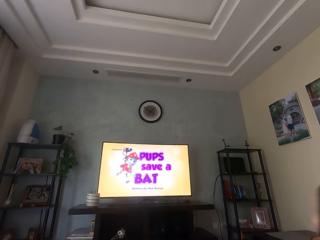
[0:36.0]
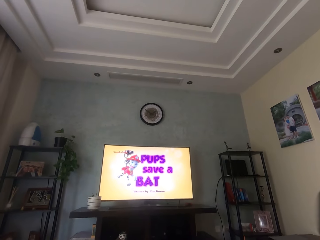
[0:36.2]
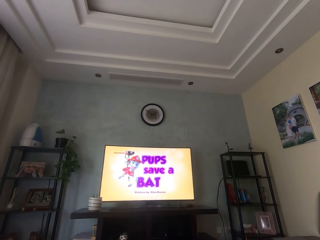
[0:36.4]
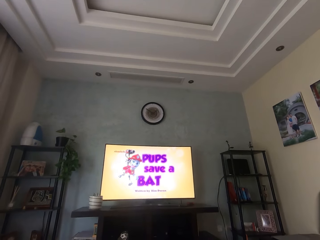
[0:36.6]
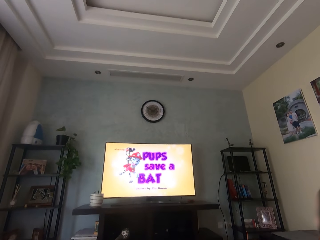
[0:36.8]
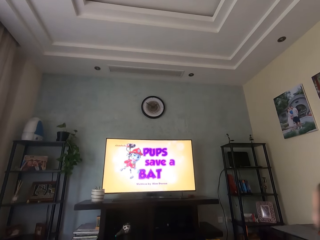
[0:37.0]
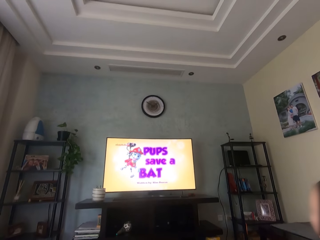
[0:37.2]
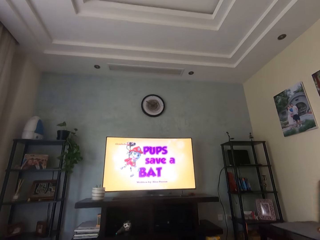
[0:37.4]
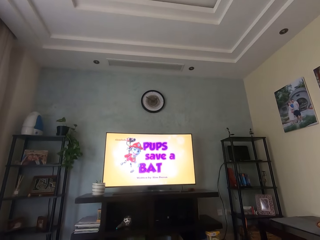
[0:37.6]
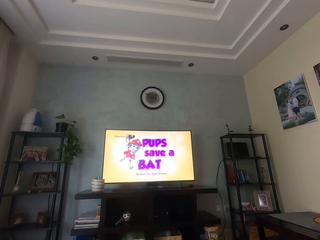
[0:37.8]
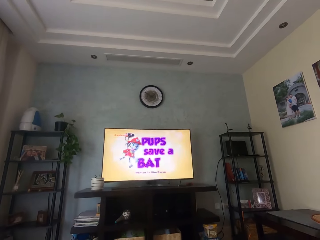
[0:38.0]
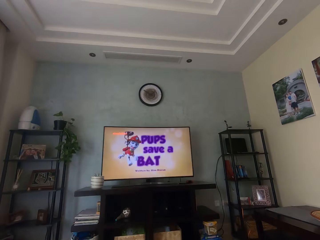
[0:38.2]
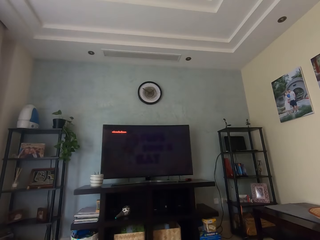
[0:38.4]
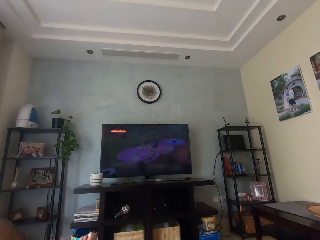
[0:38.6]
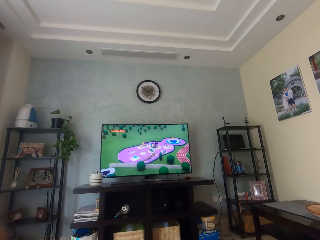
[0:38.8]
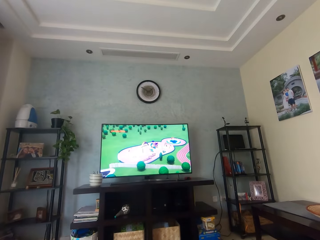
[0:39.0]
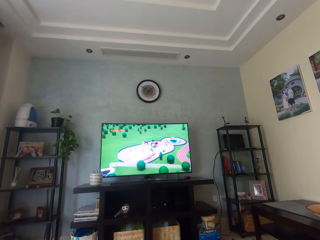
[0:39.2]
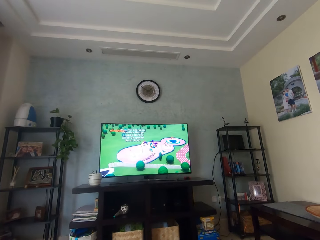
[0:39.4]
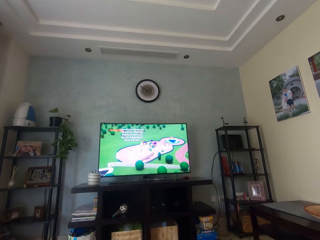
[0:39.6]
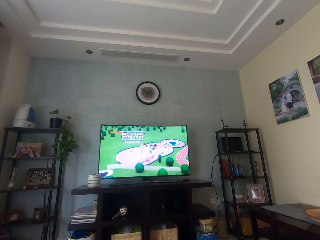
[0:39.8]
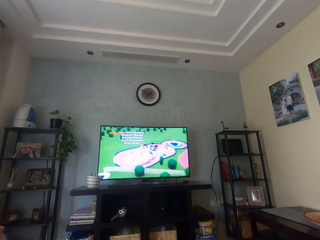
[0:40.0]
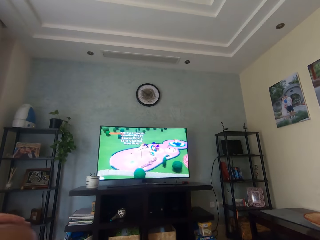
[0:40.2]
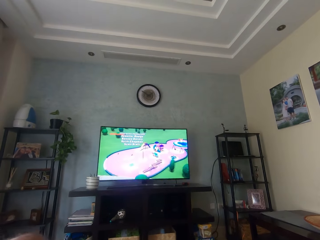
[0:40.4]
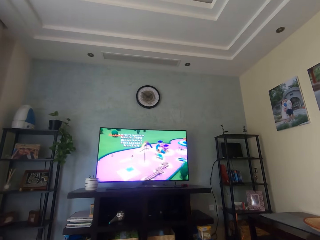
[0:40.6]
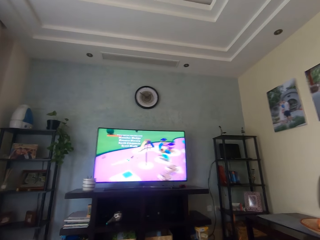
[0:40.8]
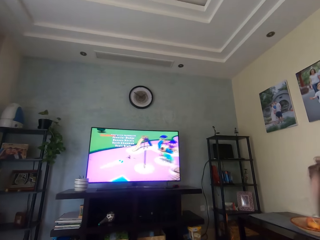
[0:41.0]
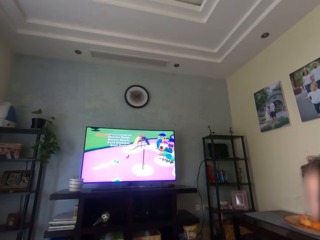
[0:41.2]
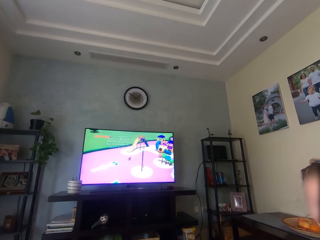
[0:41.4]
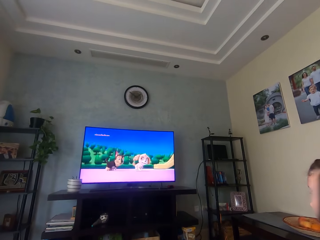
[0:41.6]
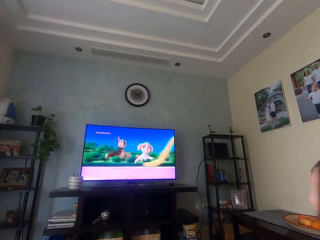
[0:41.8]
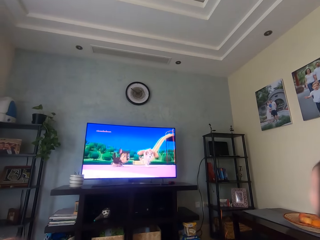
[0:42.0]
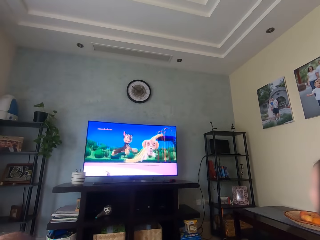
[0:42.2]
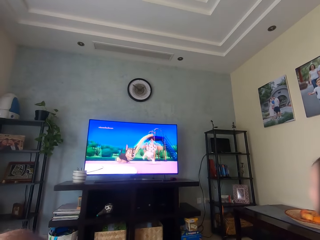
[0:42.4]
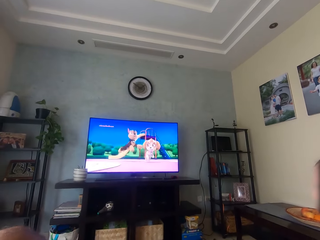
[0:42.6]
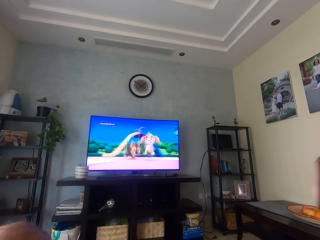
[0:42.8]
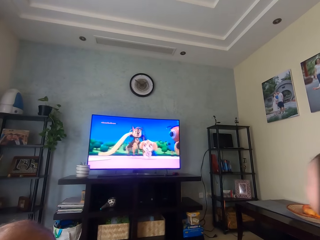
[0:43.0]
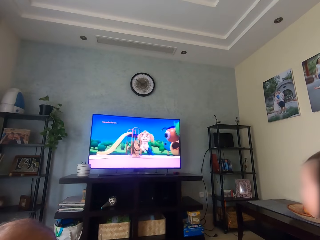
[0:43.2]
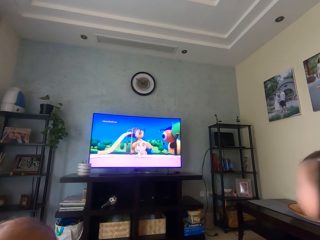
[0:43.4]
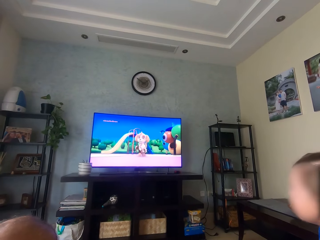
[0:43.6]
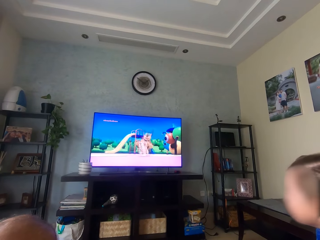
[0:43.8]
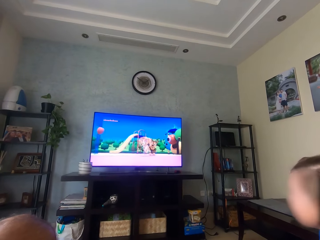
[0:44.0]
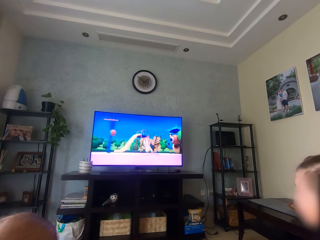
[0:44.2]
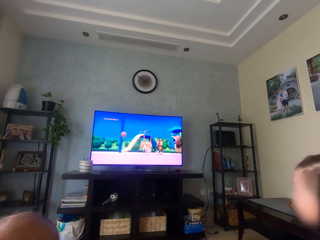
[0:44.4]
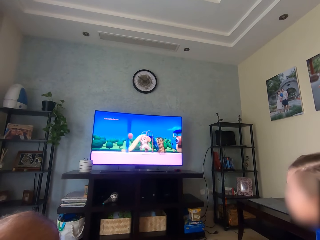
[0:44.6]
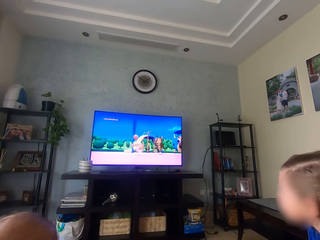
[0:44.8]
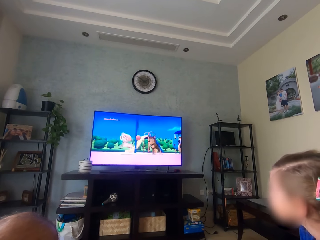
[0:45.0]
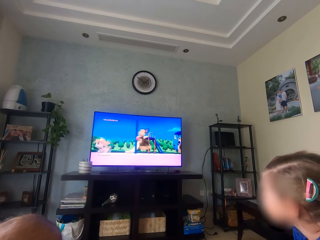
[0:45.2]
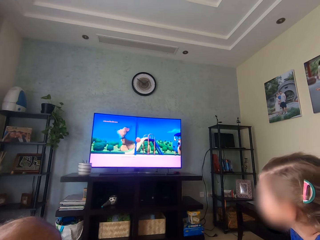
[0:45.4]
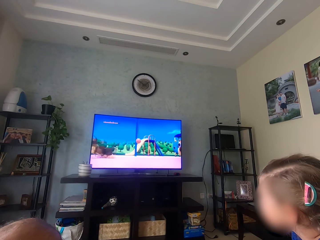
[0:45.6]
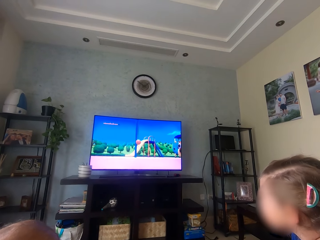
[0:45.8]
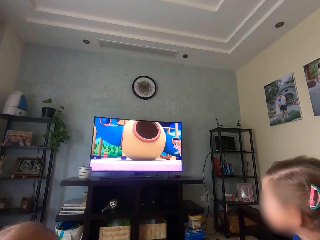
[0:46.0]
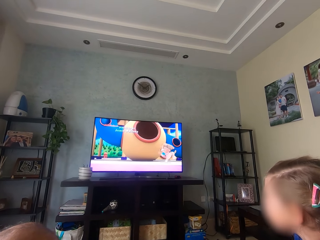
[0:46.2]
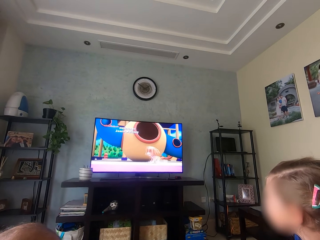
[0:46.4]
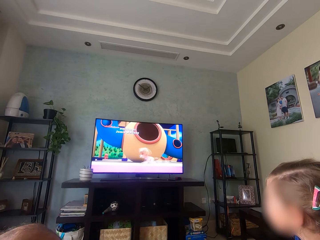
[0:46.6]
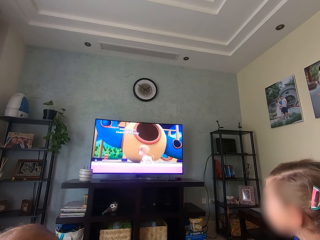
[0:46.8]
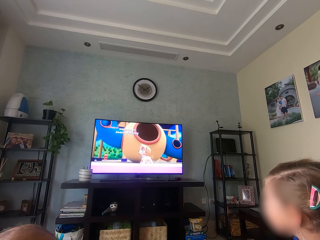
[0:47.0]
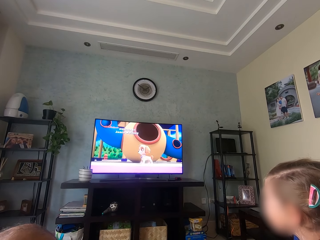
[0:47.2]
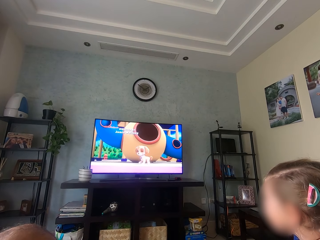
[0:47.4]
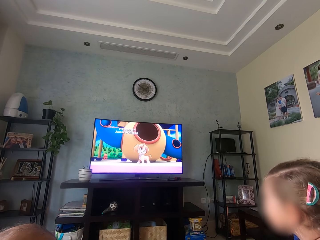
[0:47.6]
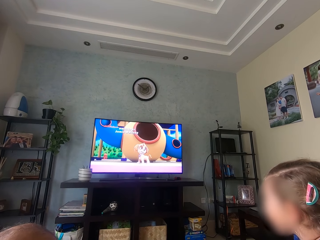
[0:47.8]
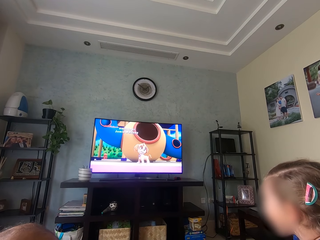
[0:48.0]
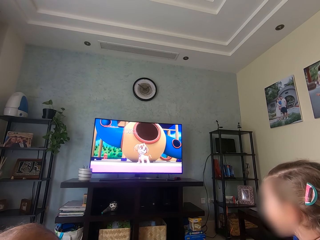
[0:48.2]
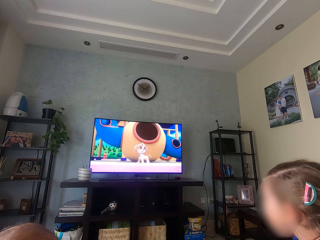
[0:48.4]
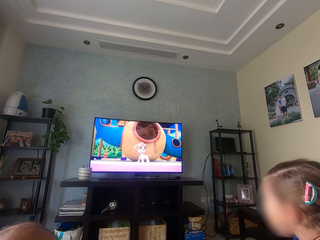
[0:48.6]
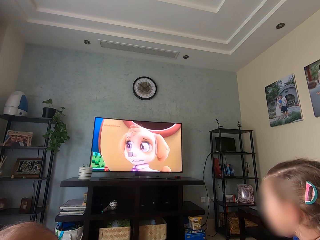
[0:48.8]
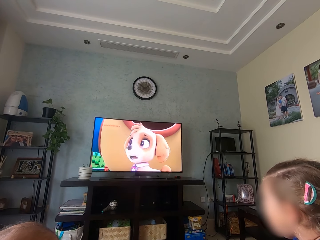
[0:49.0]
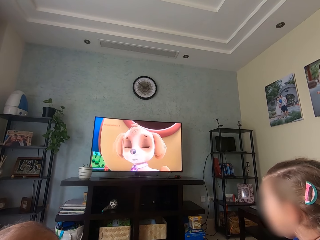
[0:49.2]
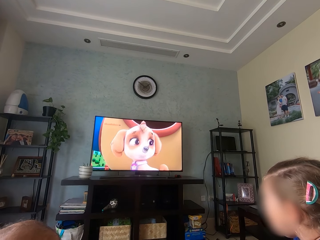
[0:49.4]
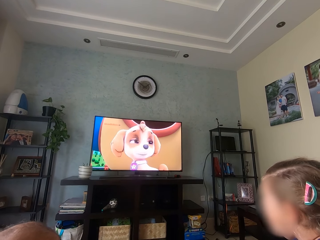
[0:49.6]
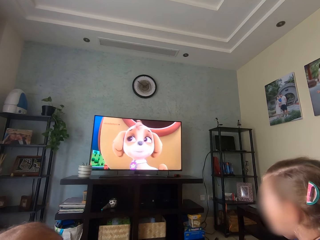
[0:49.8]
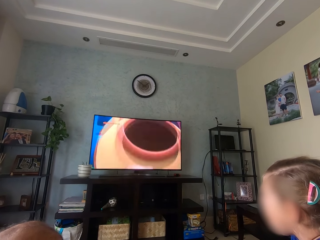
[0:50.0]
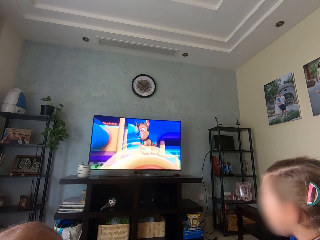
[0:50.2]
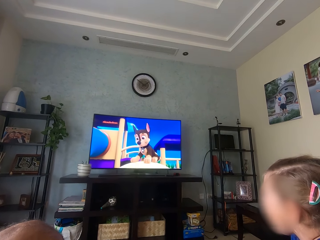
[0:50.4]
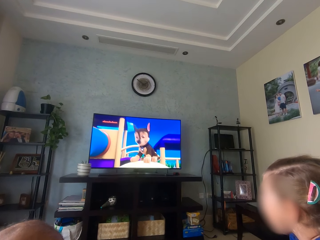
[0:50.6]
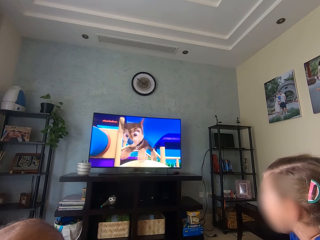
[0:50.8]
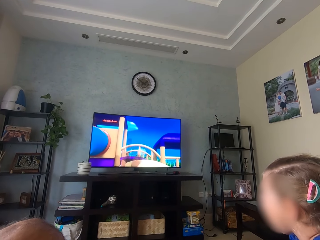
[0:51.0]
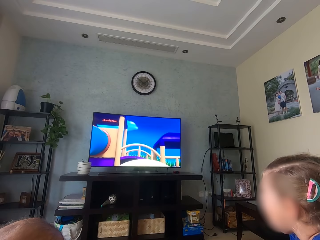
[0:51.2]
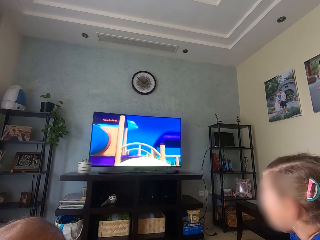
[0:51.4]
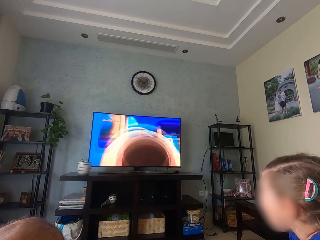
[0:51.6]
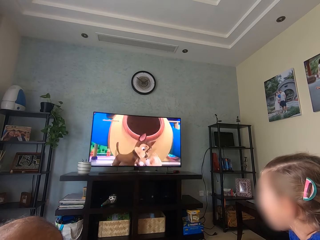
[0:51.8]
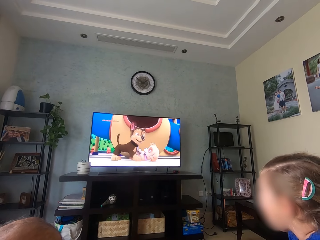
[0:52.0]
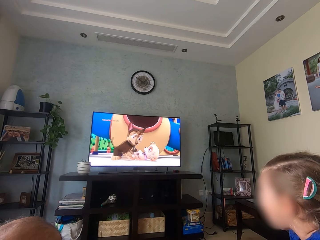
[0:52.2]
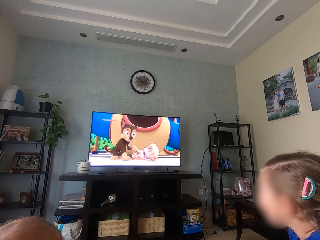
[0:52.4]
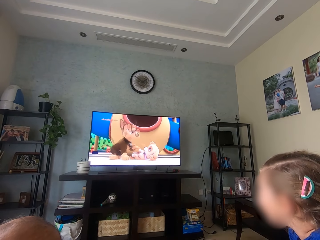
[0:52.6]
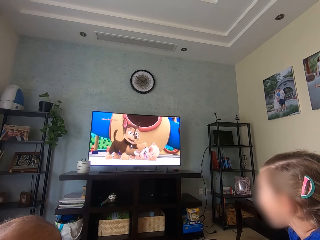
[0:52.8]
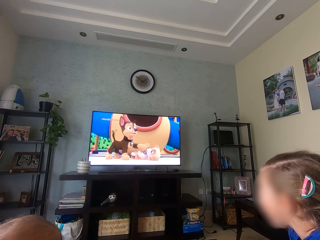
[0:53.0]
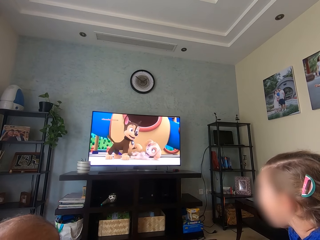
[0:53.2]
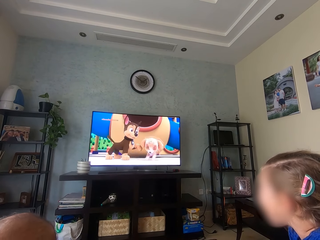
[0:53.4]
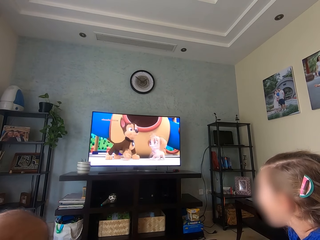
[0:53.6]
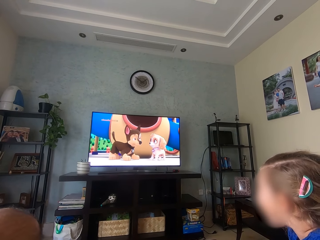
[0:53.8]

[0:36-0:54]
A girl talks. The girl interacts with the camera wearer. The camera wearer watches the television with the girl. The girl watches television.

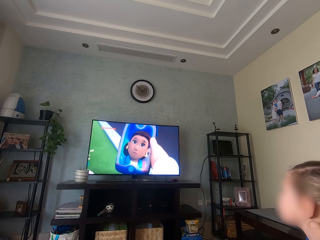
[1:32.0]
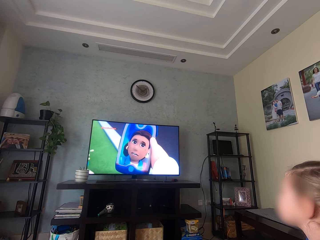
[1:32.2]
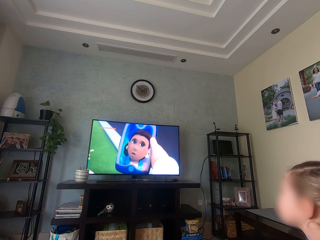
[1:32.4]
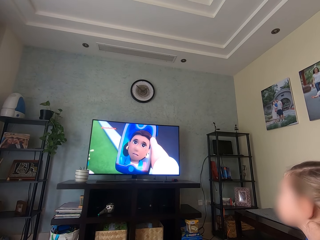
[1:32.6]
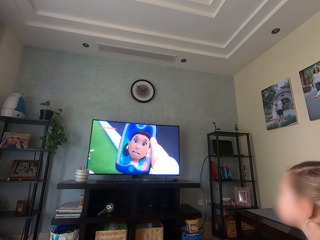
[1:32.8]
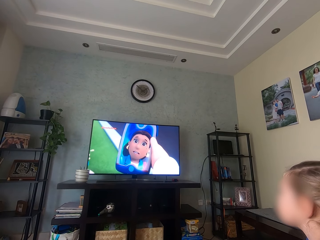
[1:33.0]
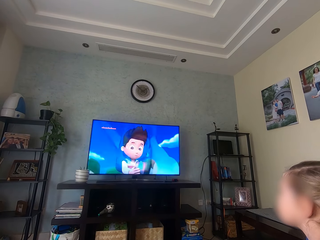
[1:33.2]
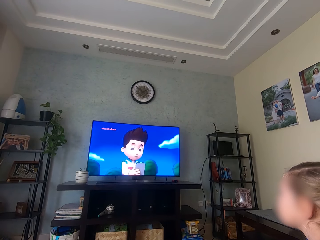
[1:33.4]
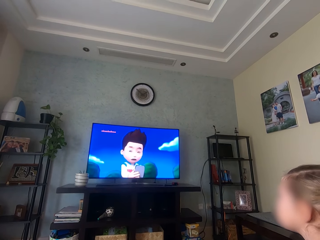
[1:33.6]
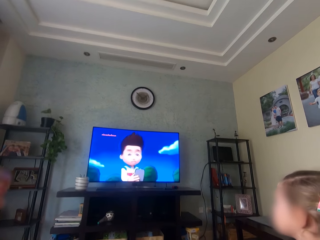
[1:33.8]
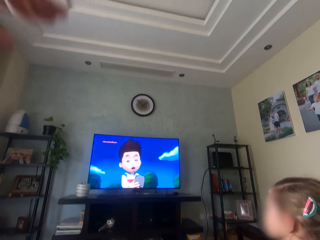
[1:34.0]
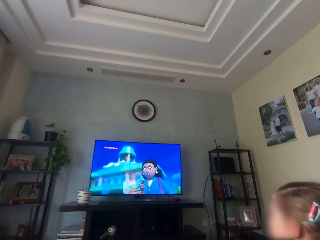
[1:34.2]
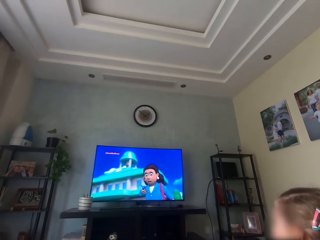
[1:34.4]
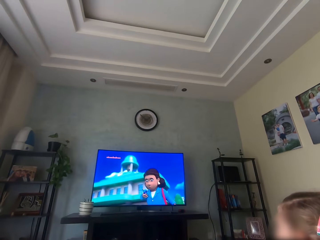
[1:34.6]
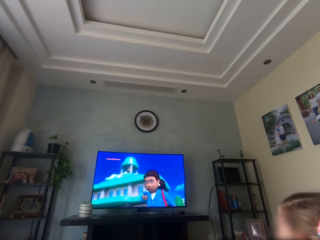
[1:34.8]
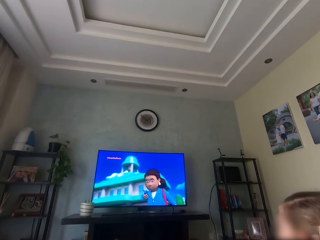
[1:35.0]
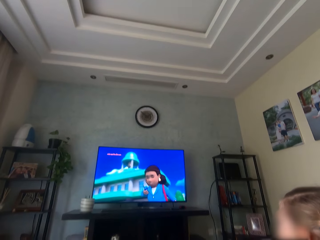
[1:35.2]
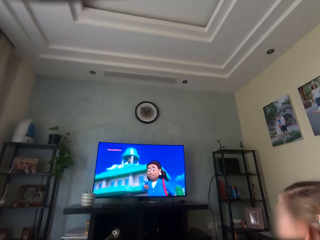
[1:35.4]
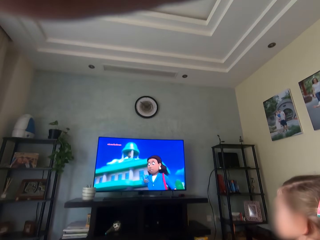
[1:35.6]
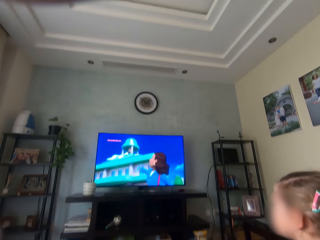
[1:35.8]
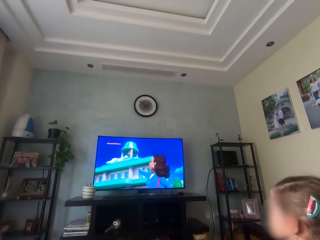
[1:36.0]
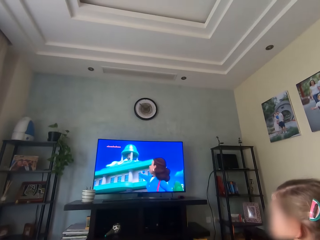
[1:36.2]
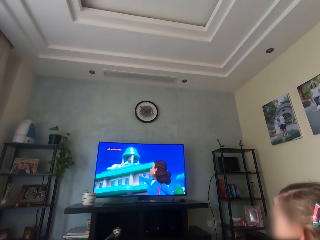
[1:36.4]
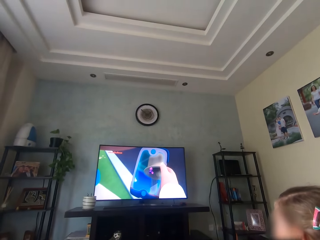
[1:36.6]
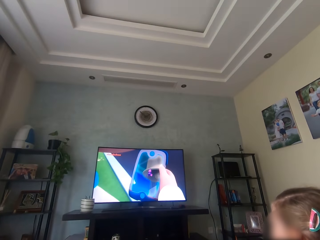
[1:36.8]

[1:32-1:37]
The camera wearer waves a hand up.
